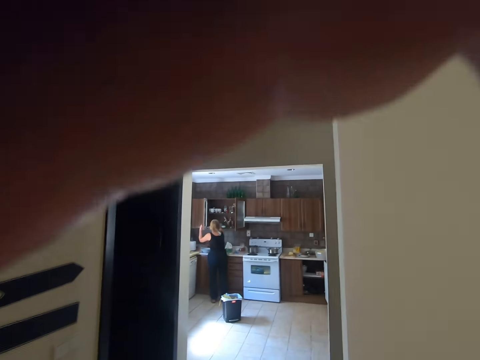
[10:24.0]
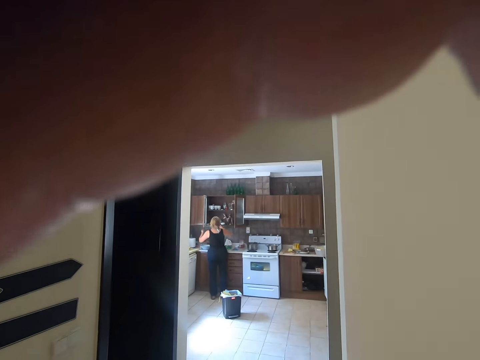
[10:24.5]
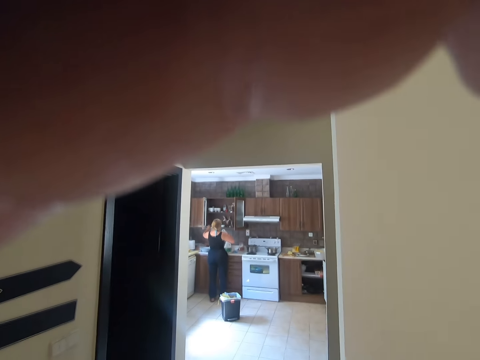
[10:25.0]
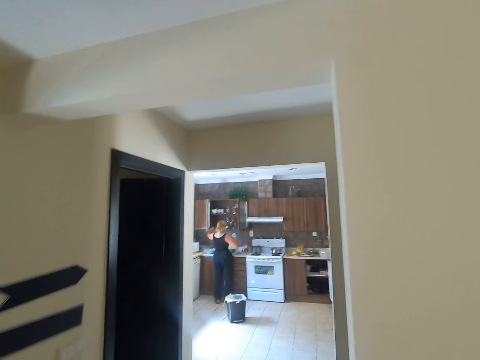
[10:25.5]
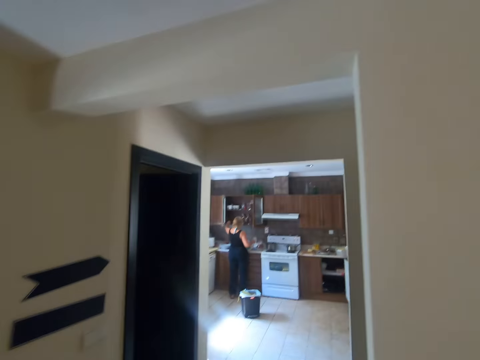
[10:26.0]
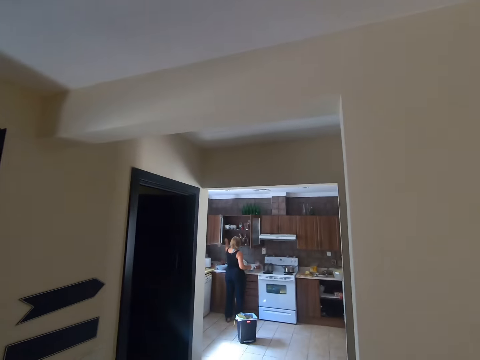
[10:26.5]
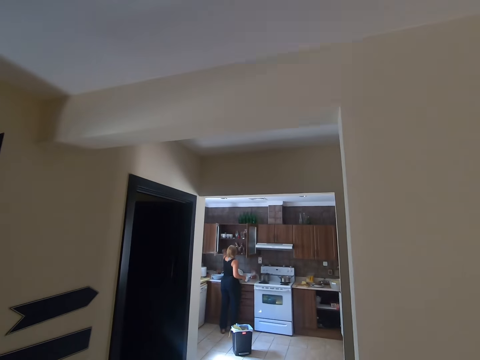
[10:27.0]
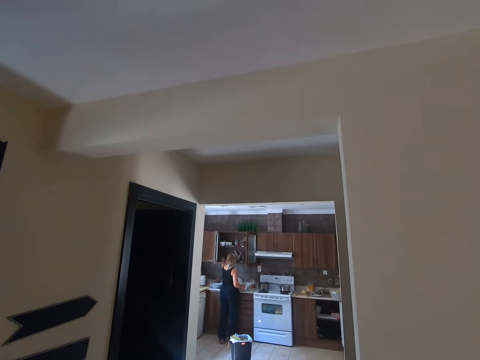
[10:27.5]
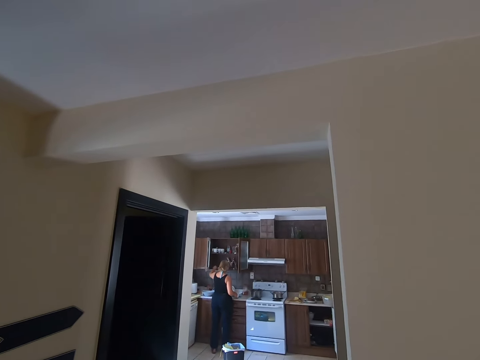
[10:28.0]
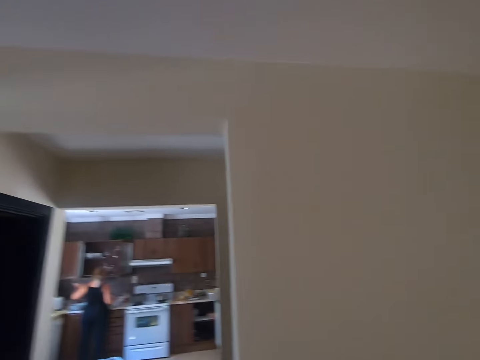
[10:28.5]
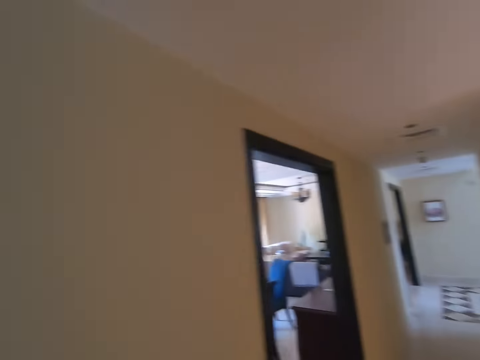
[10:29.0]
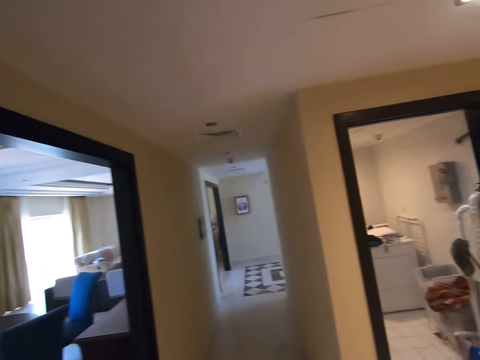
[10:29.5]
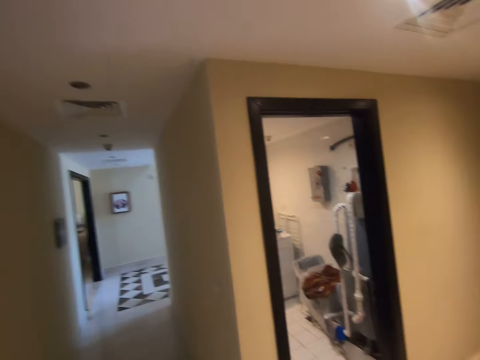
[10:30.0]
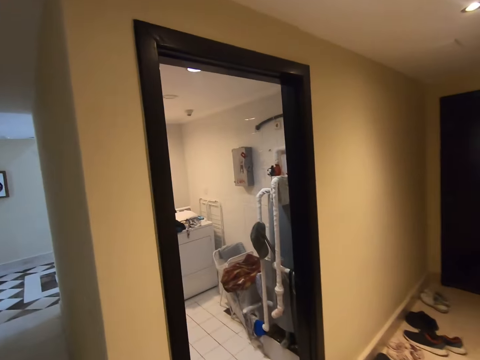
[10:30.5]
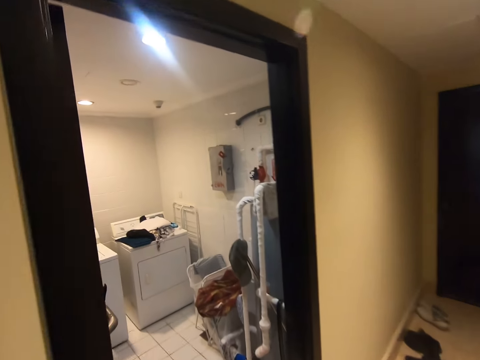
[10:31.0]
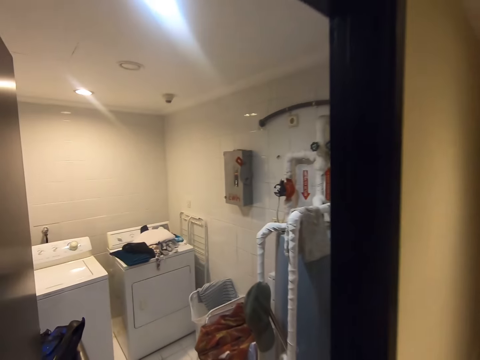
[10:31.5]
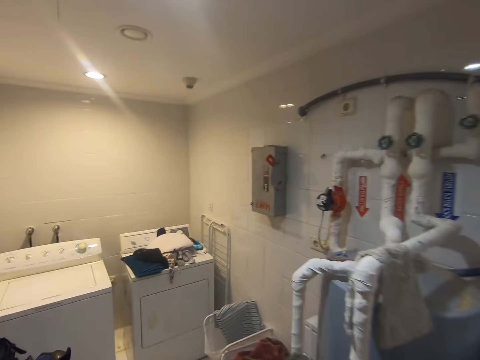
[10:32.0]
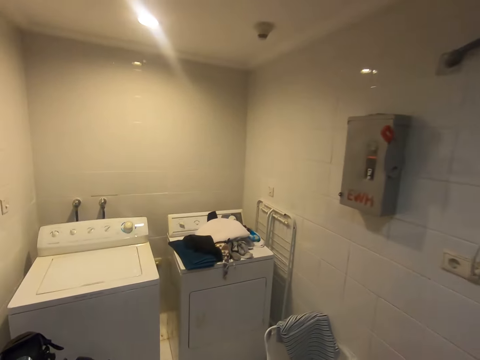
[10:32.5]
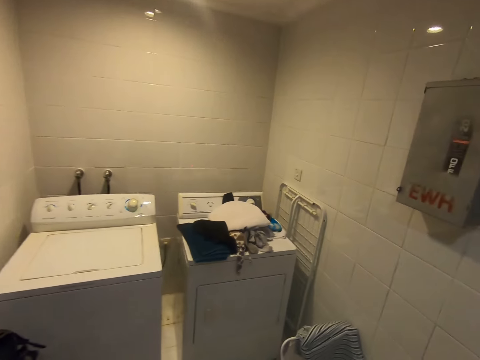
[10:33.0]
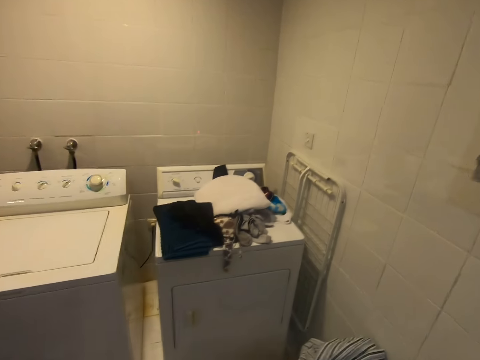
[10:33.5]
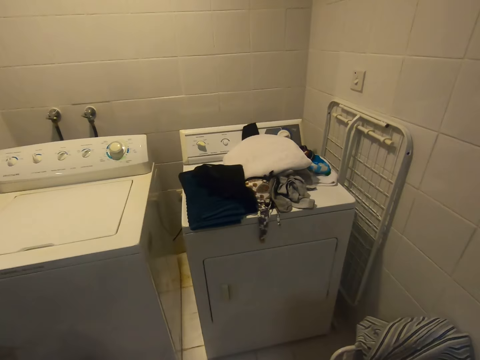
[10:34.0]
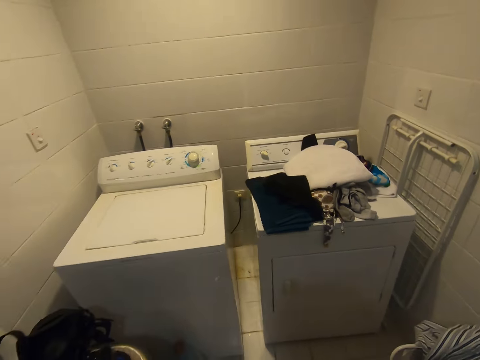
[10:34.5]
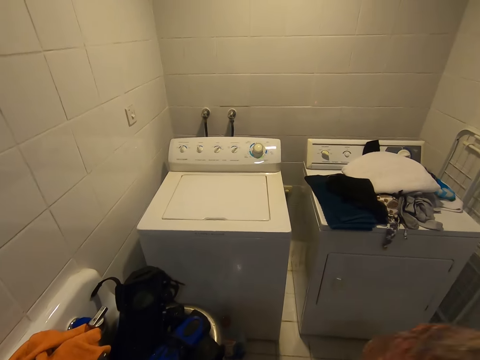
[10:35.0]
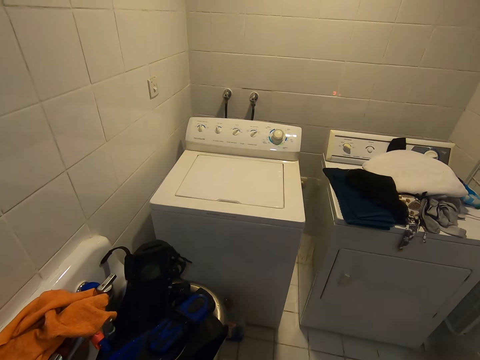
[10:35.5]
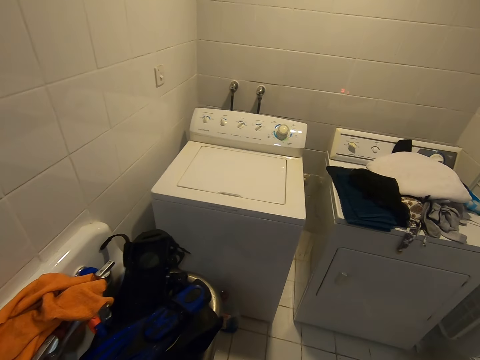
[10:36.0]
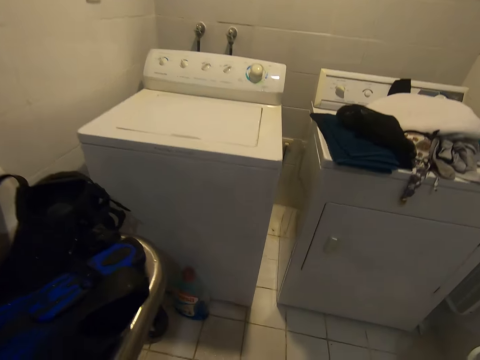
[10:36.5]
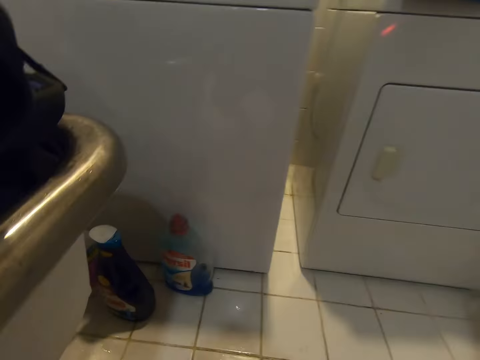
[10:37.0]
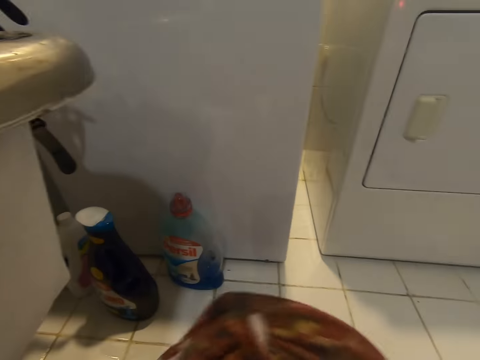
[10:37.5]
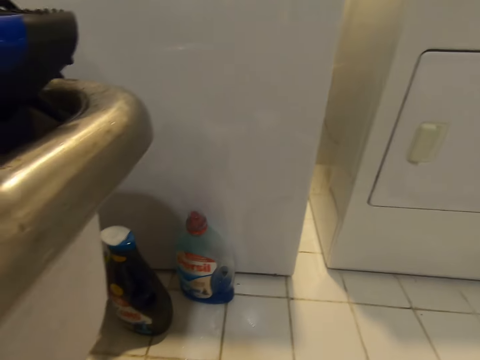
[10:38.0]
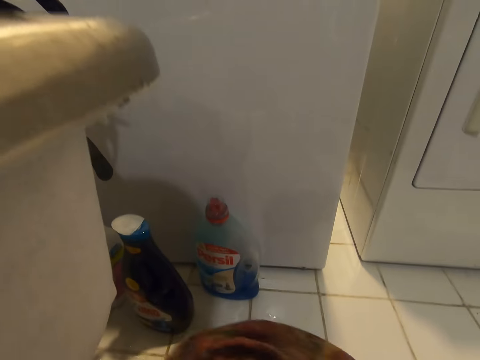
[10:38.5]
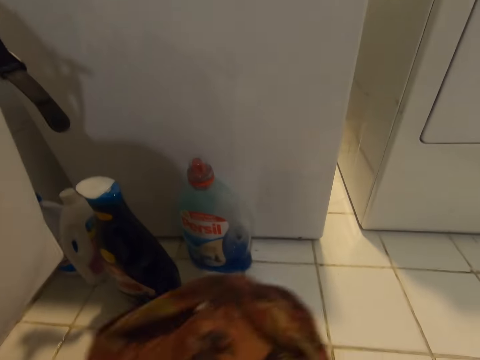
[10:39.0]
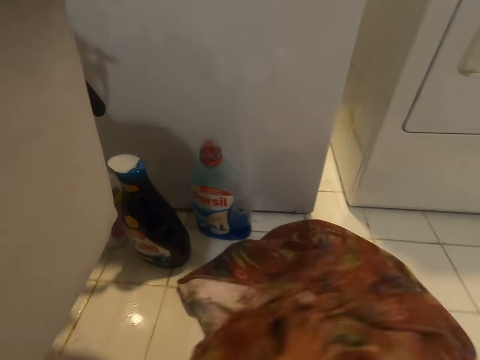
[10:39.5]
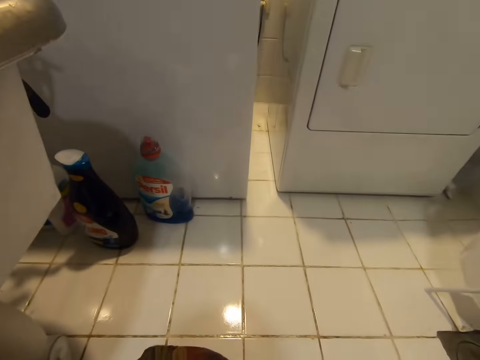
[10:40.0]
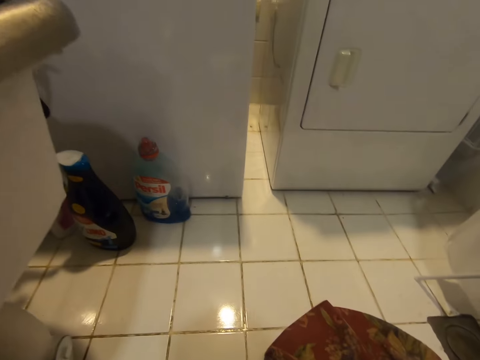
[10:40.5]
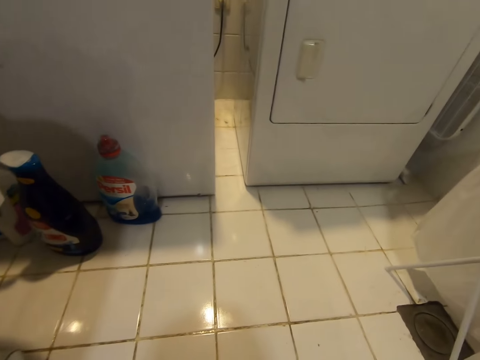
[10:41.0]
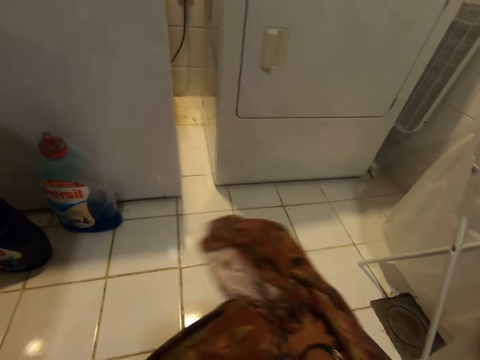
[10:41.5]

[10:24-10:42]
The camera wearer adjusts the camera. The lady converses with the camera wearer. The camera wearer enters the laundry room. They walk towards the laundry room. They drop a cloth on the floor. They wipe the floor with the cloth.

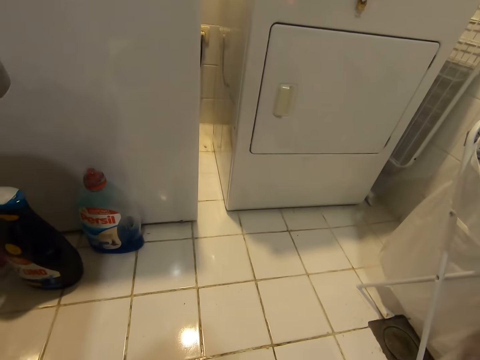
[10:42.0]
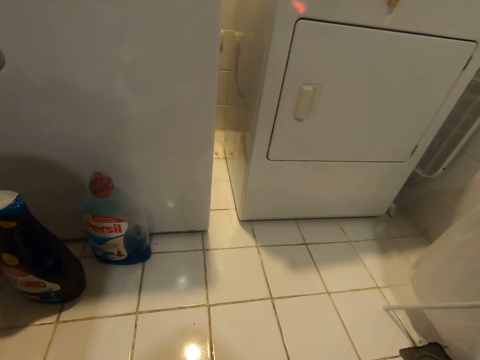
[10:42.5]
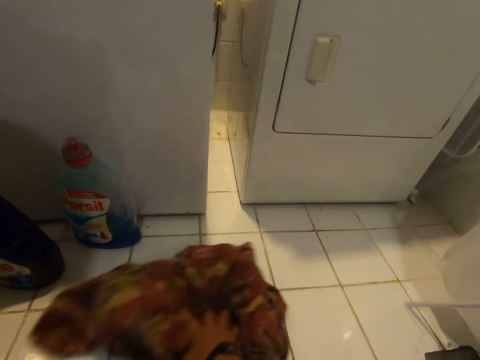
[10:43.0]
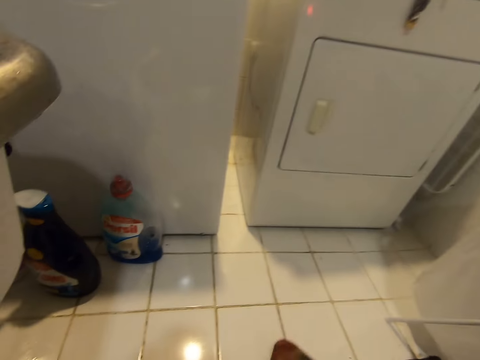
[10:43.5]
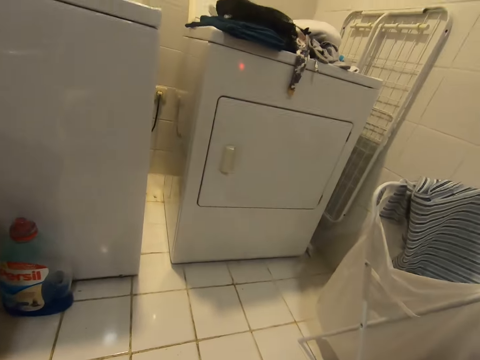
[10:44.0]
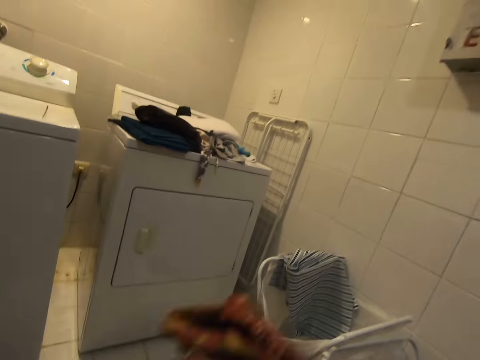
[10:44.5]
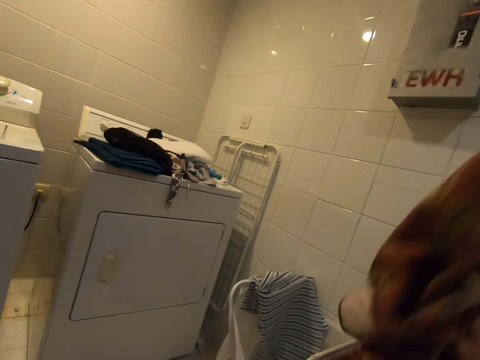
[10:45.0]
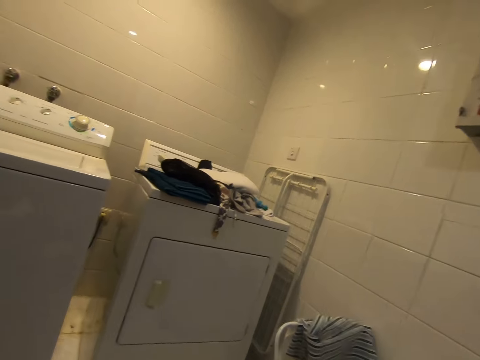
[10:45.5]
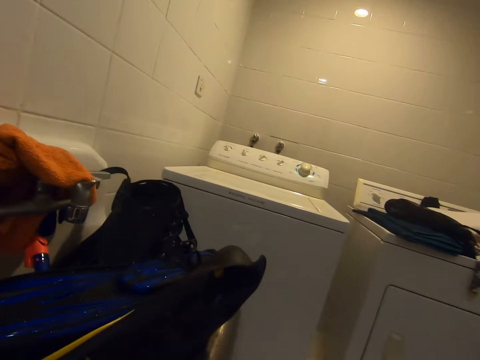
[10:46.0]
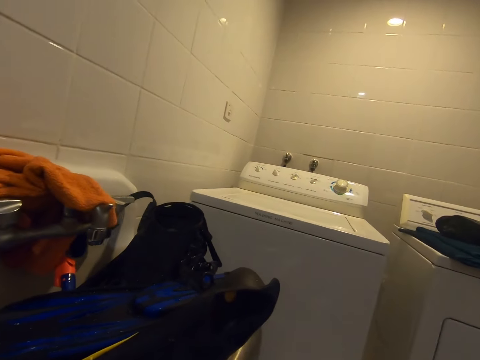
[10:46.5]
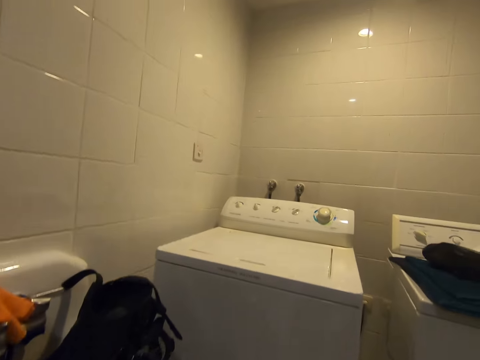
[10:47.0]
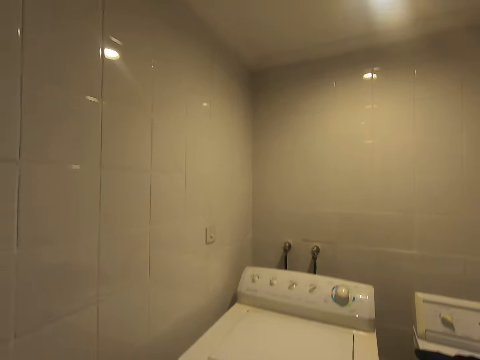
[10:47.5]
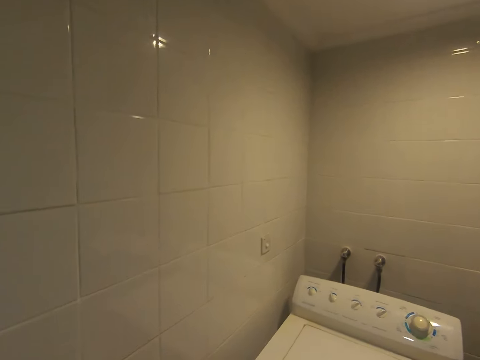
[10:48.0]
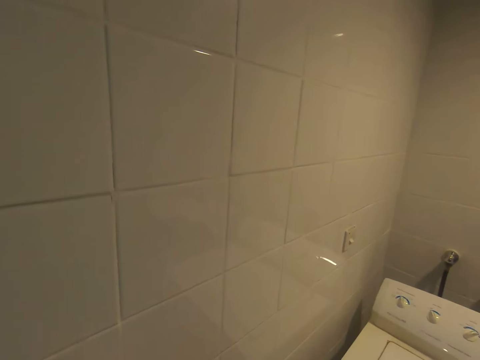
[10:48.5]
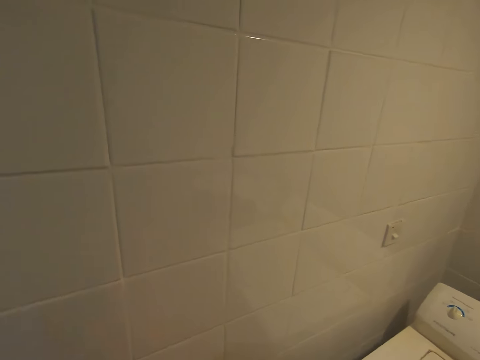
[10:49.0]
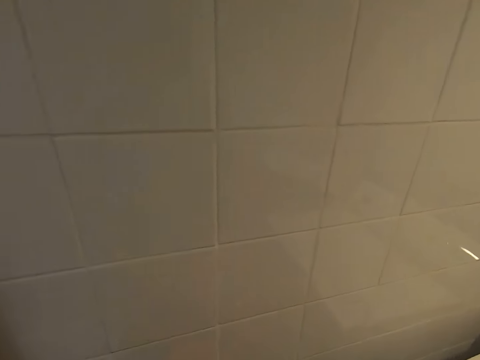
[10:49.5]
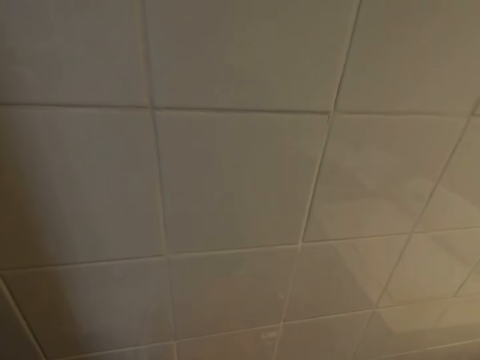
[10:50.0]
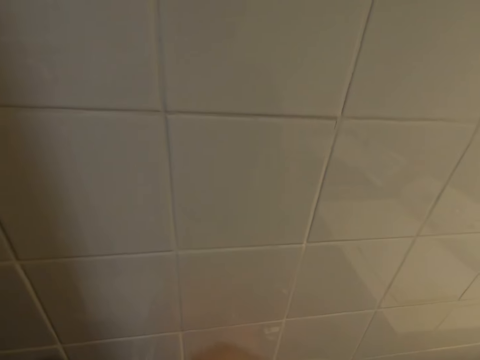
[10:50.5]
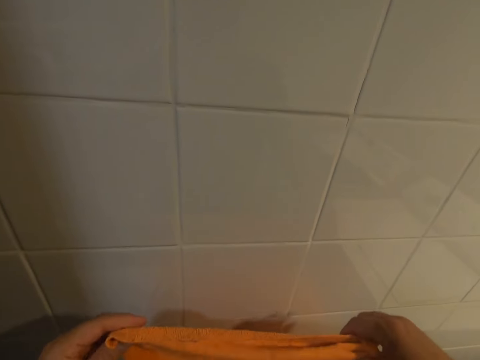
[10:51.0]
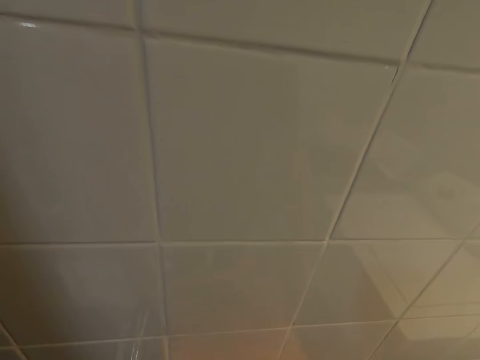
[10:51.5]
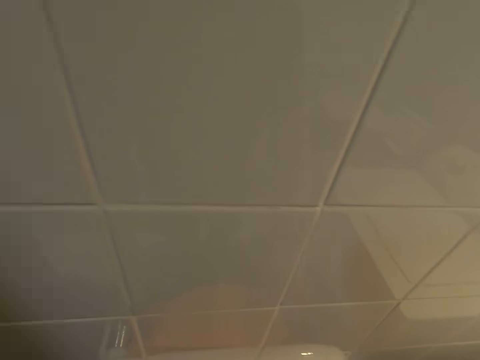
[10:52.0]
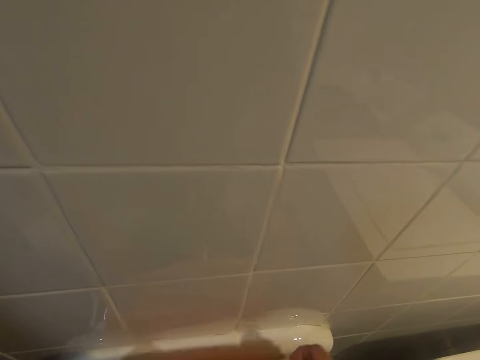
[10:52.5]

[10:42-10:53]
The camera wearer throws the cloth into the laundry basket. They stretch a cloth.
